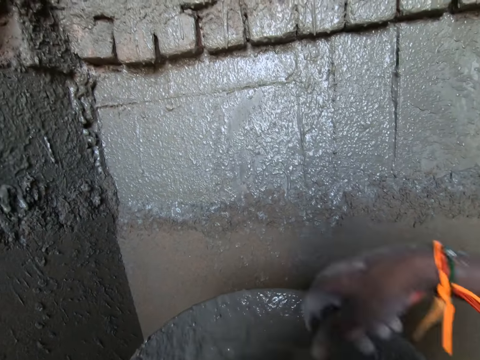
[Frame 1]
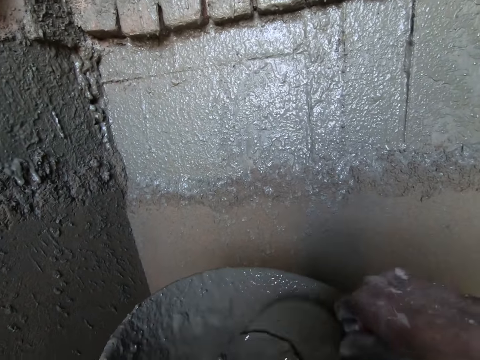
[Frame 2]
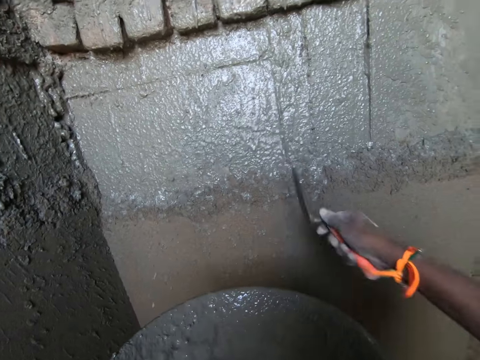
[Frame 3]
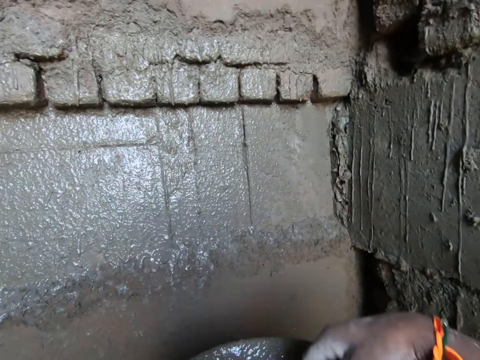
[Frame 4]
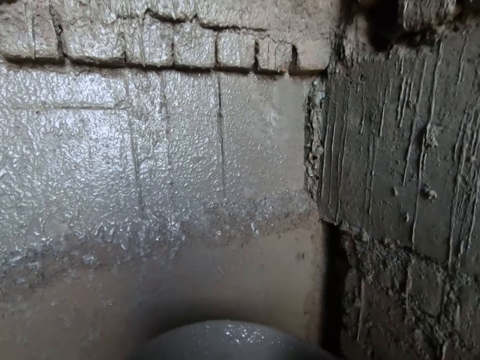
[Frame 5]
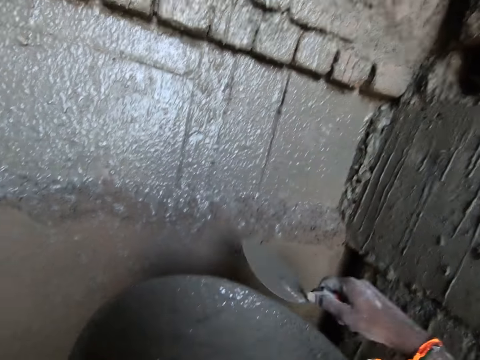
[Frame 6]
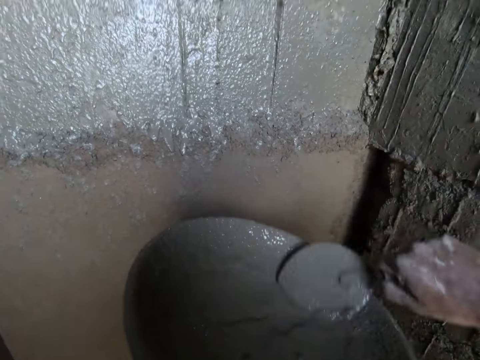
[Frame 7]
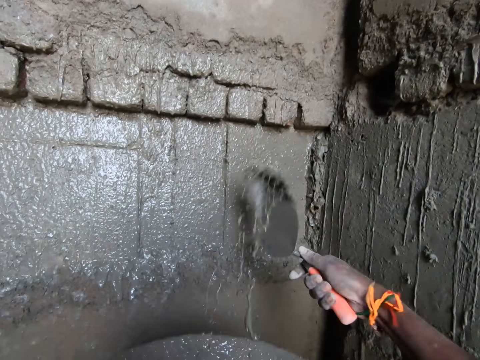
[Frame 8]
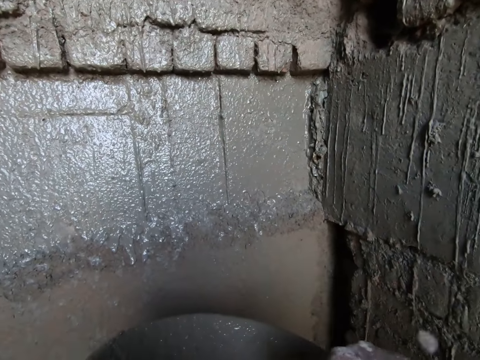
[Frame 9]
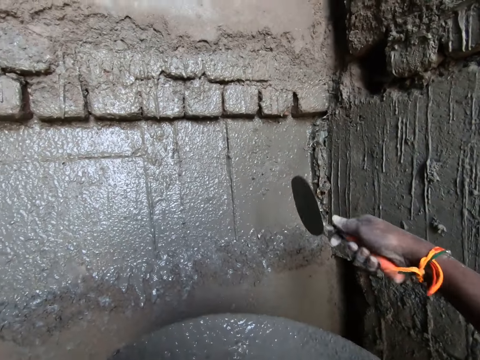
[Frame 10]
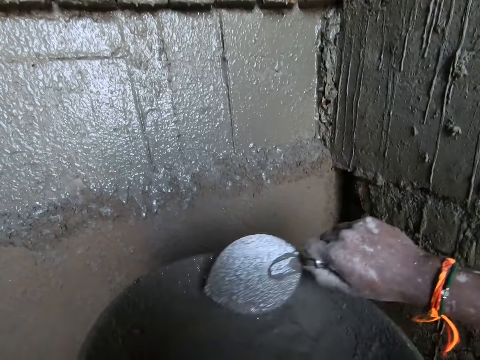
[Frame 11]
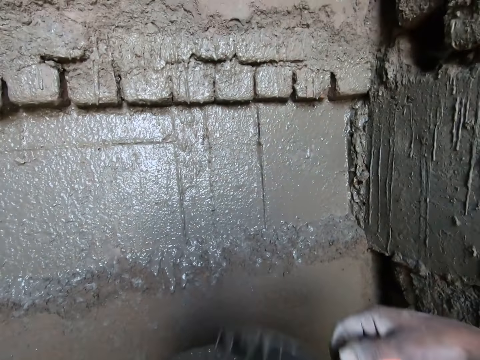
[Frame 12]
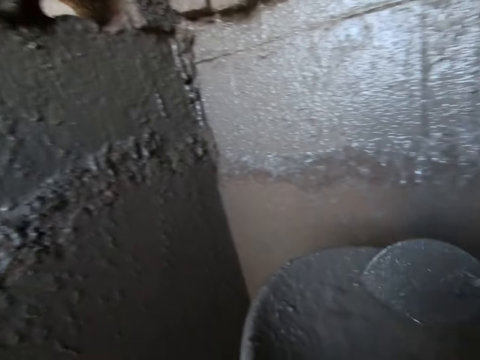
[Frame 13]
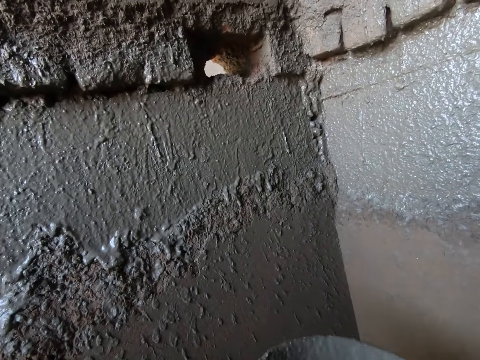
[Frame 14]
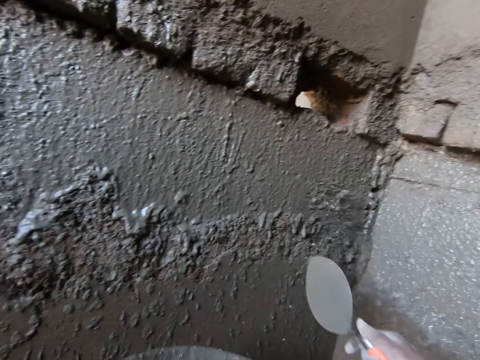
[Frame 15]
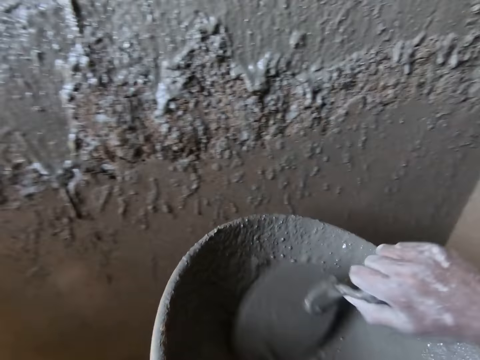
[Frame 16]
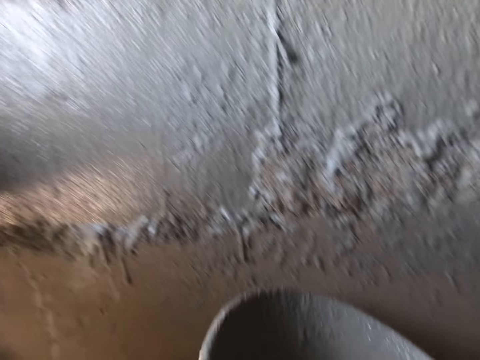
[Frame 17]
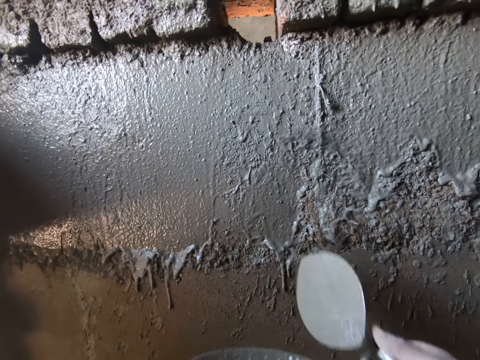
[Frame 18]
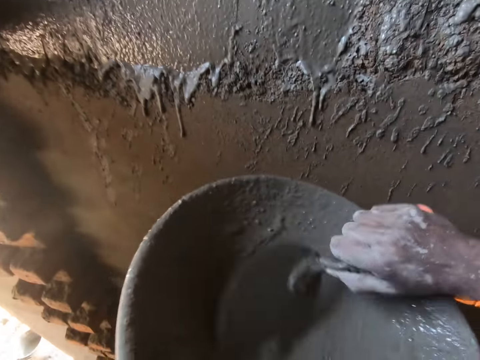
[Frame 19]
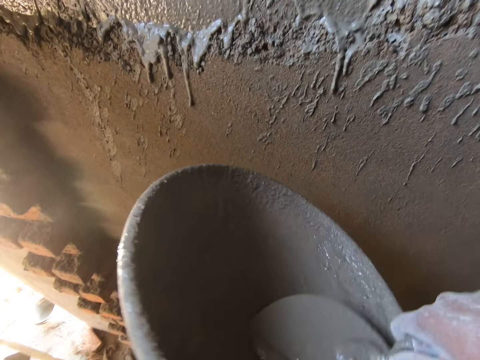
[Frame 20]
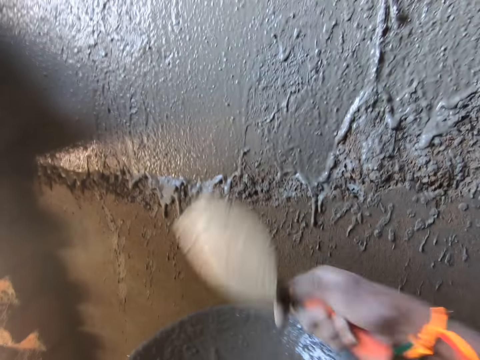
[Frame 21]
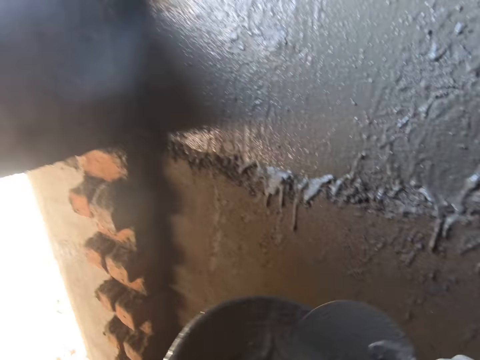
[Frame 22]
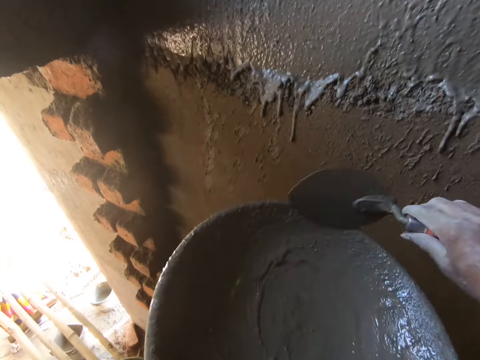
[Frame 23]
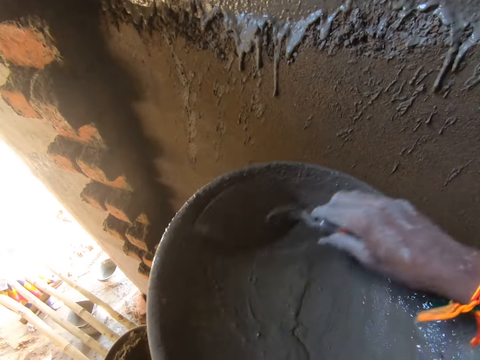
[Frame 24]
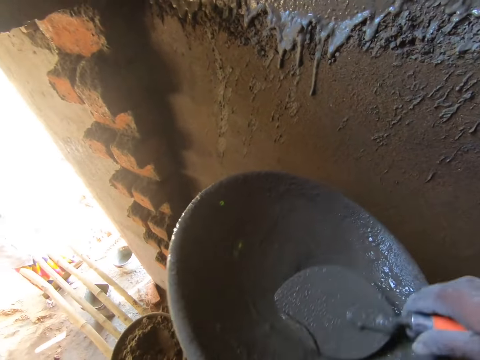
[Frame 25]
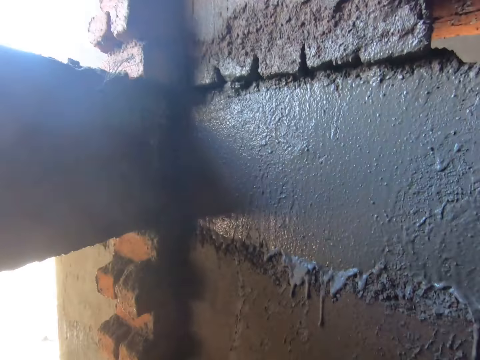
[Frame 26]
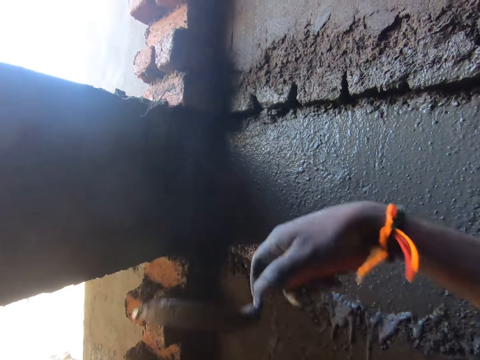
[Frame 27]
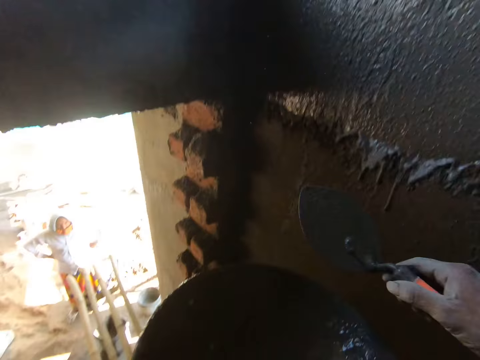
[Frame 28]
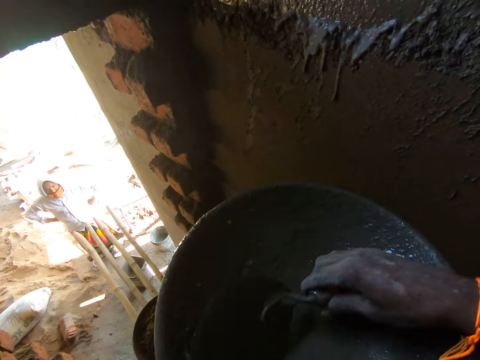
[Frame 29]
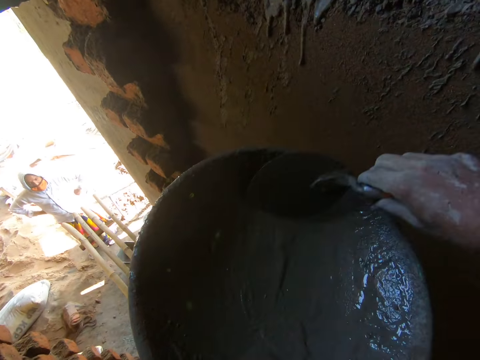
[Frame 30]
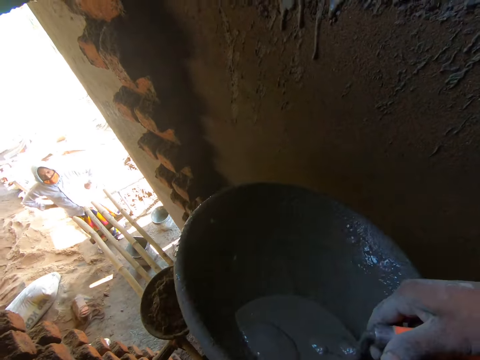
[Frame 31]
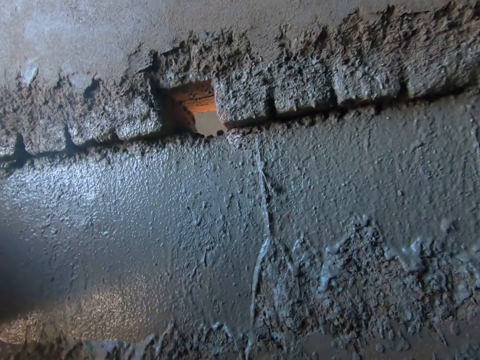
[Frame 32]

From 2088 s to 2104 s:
The camera wearer takes mortar from the pan with the trowel in his right hand. He pours mortar on the wall with the trowel in his right hand. He takes mortar from the pan with the trowel in his right hand. He pours mortar on the wall with the trowel in his right hand. He takes mortar from the pan with the trowel in his right hand. He pours mortar on the wall with the trowel in his right hand. He pours mortar on the wall again. He scoops mortar from the pan with the trowel in his right hand. He pours mortar on the wall with the trowel in his right hand. He pours mortar on the wall again. He scoops mortar from the pan with the trowel in his right hand. He pours mortar on the wall with the trowel in his right hand. He scoops mortar from the pan with the trowel in his right hand. He pours mortar on the wall with the trowel in his right hand. He scrapes the pan with the trowel in his right hand. He pours mortar on the wall with the trowel in his right hand. He scrapes the pan with the trowel in his right hand. He pours mortar on the wall with the trowel in his right hand. He scrapes the pan with the trowel in his right hand. He scoops mortar from the pan with the trowel in his right hand. He pours mortar on the wall with the trowel in his right hand. He scrapes the pan with the trowel in his right hand.

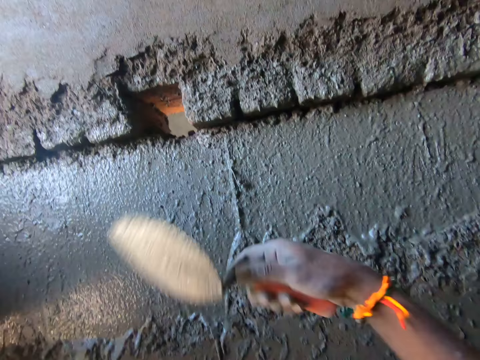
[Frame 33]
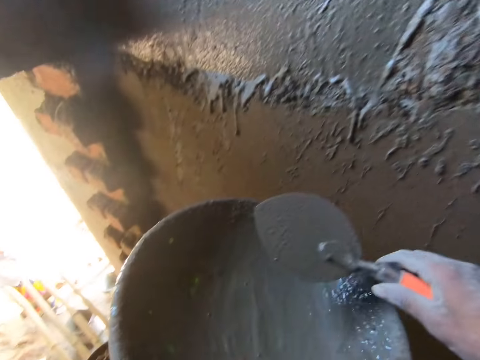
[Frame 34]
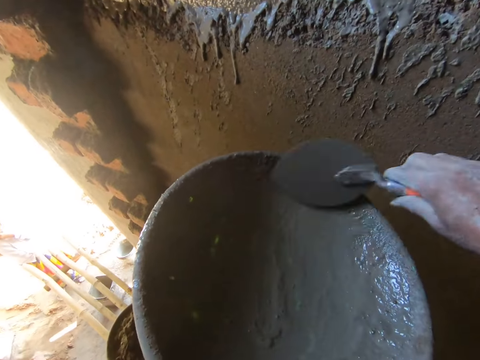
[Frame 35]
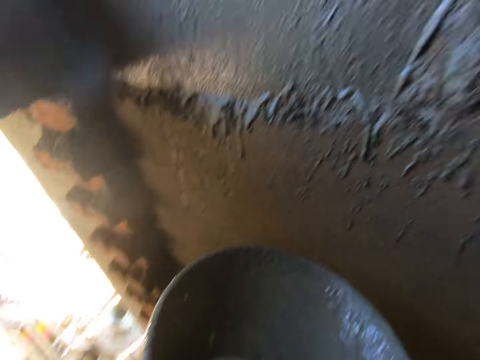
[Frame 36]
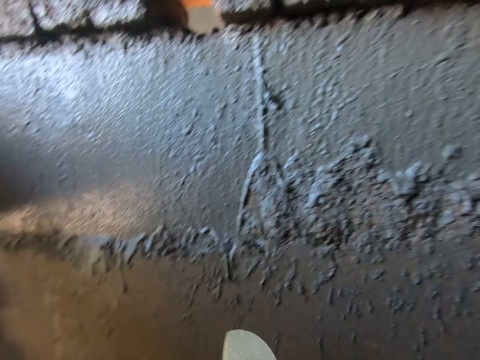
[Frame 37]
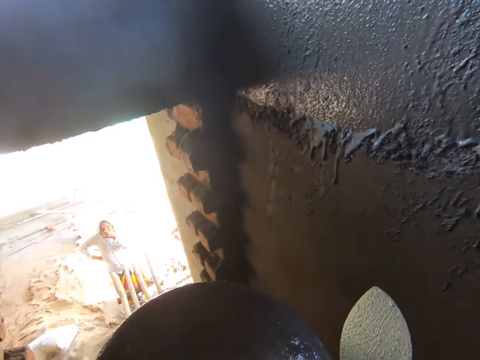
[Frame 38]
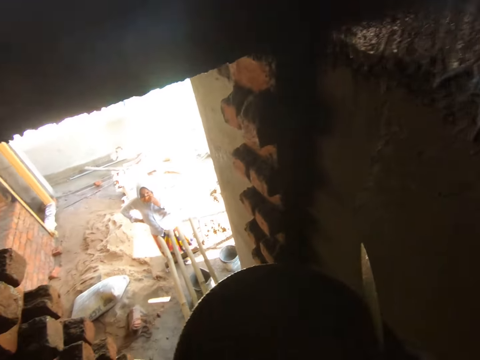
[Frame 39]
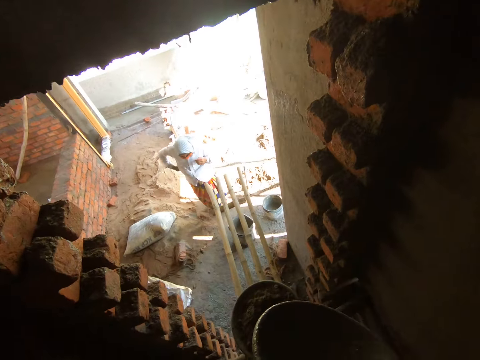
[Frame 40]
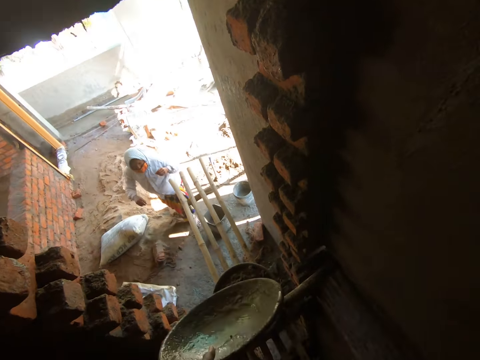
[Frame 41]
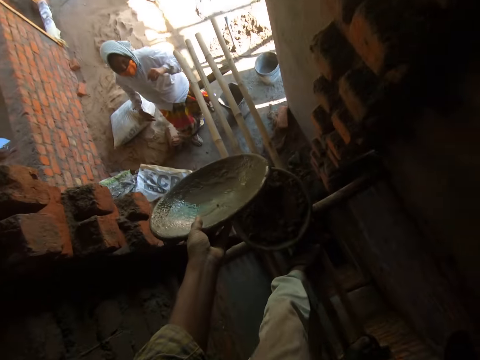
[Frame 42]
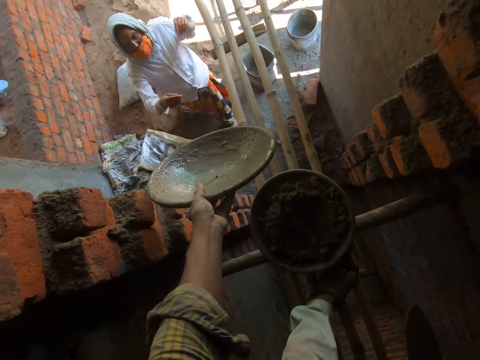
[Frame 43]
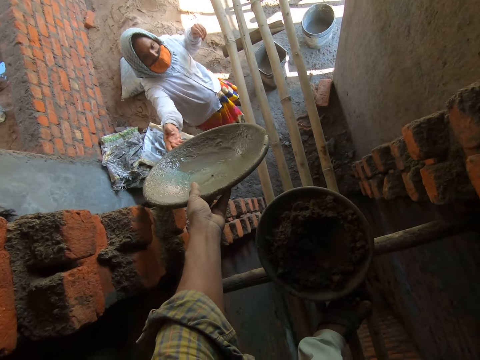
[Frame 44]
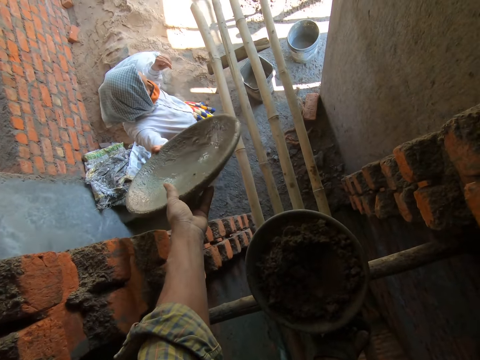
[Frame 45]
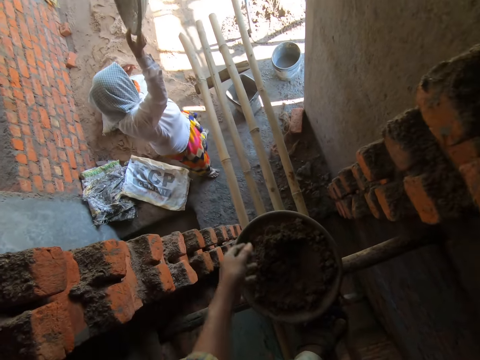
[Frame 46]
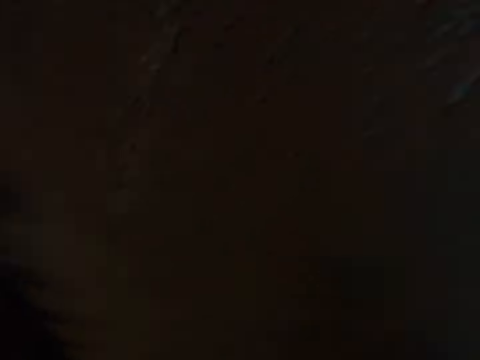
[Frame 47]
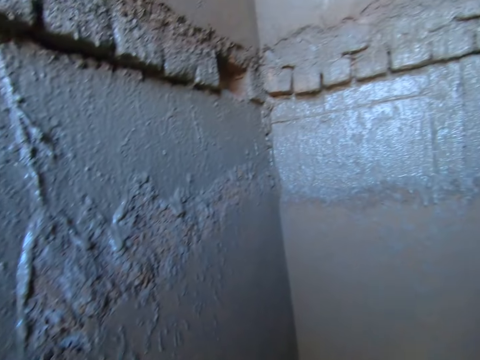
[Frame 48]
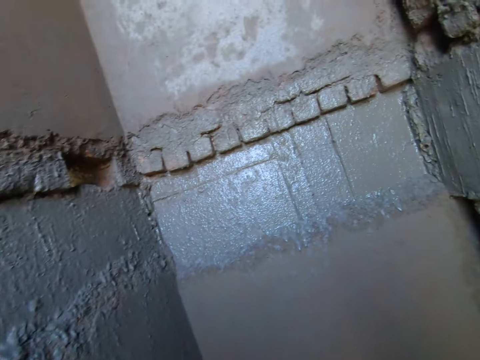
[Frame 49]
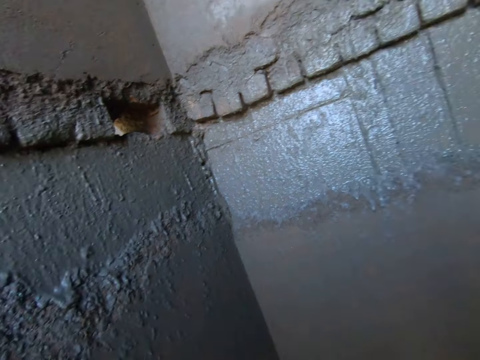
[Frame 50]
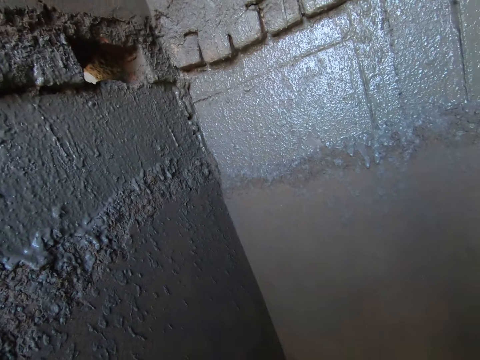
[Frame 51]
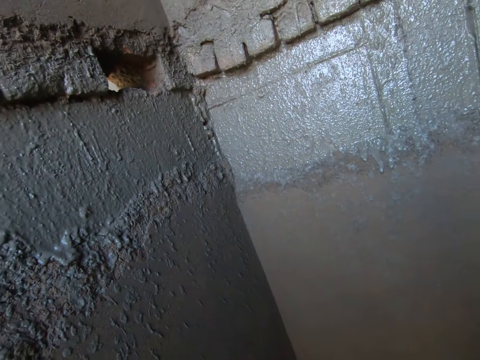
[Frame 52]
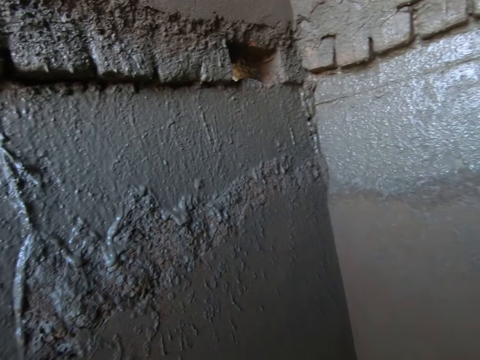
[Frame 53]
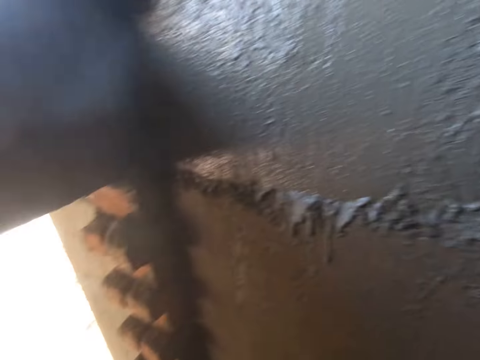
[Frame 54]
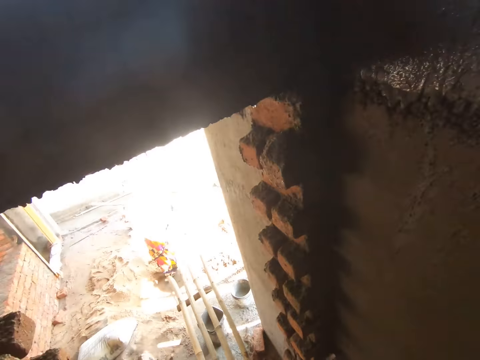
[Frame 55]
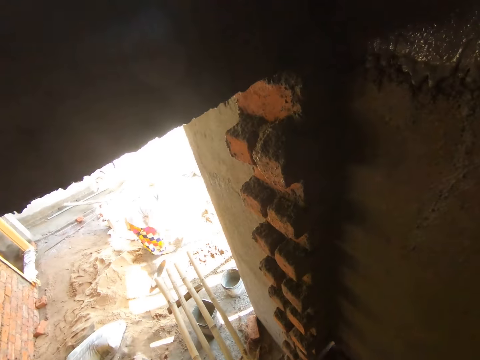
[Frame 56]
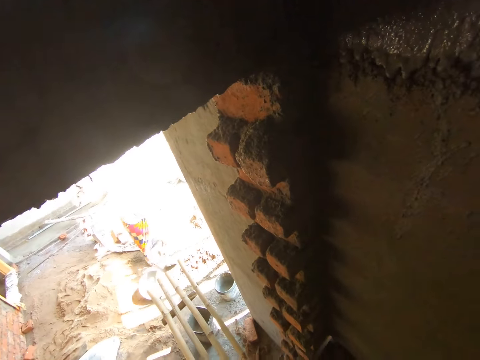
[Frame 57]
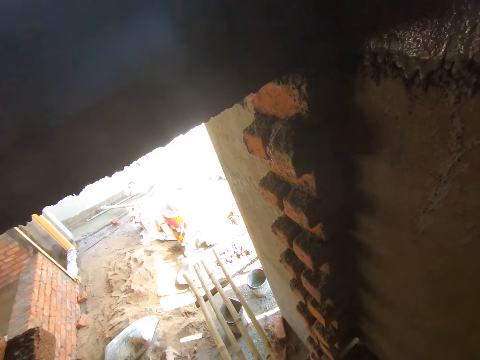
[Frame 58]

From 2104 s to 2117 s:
The camera wearer pours mortar on the wall with the trowel in his right hand. He scrapes the pan with the trowel in his right hand. He pours mortar on the wall with the trowel in his right hand. He converses with the woman. He hands the pan to the woman with his left hand. The woman collects the pan with her right hand. The camera wearer looks around. The woman drops the pan on the ground with her right hand. She packs sand from the ground with a hoe in her hands.
